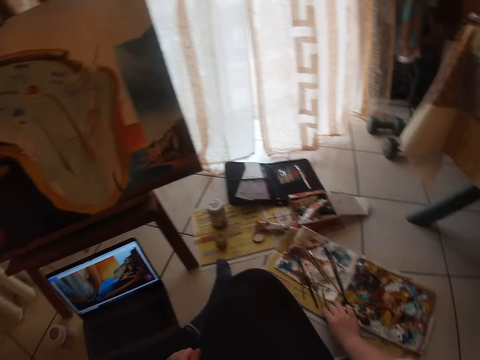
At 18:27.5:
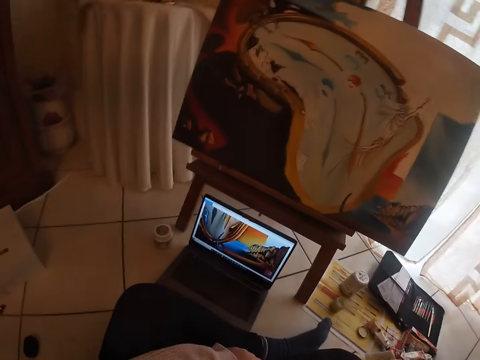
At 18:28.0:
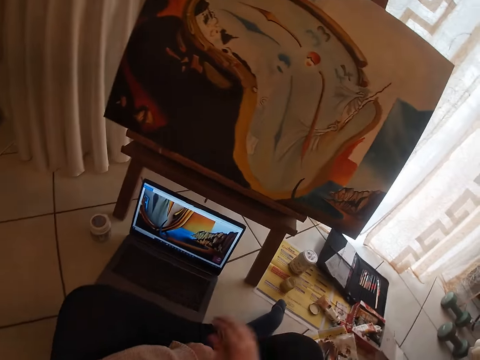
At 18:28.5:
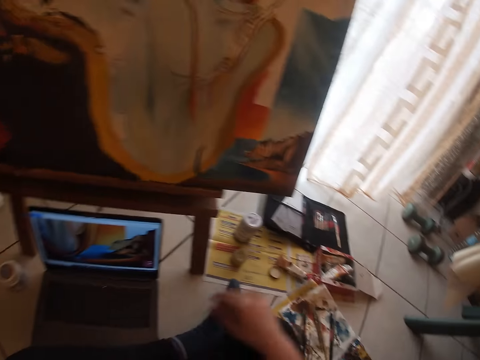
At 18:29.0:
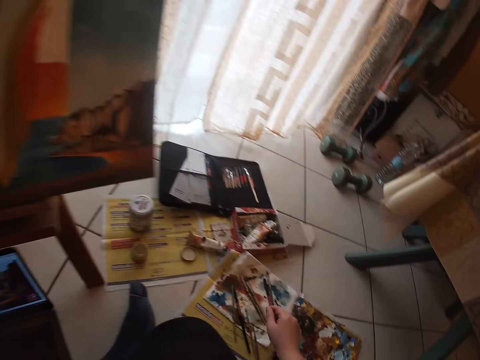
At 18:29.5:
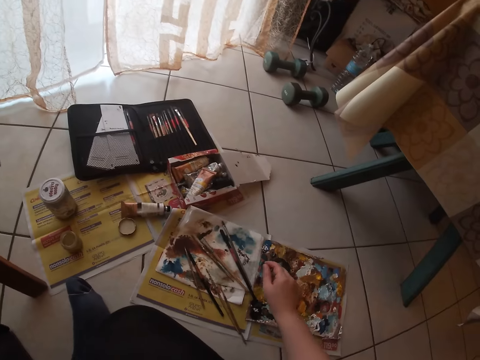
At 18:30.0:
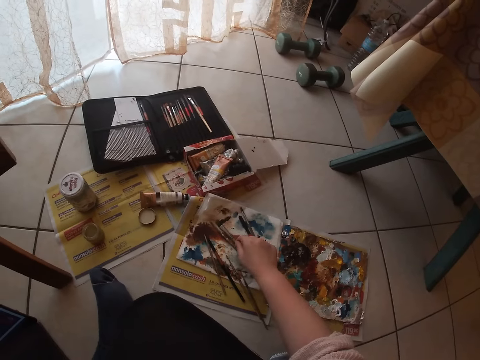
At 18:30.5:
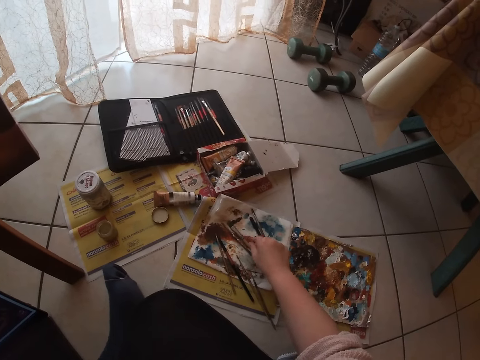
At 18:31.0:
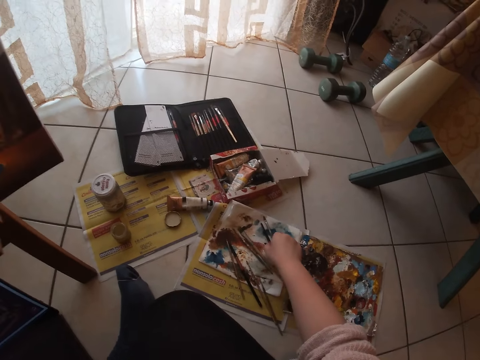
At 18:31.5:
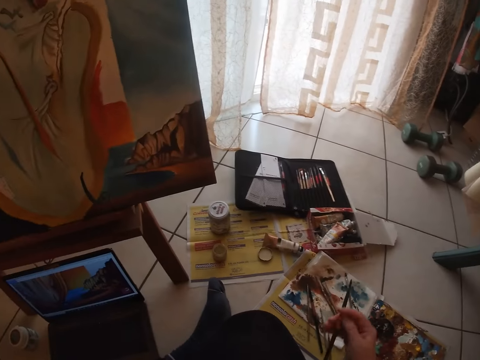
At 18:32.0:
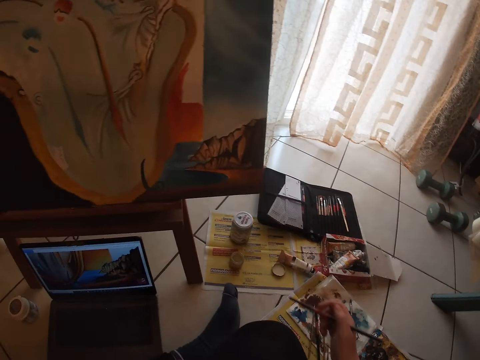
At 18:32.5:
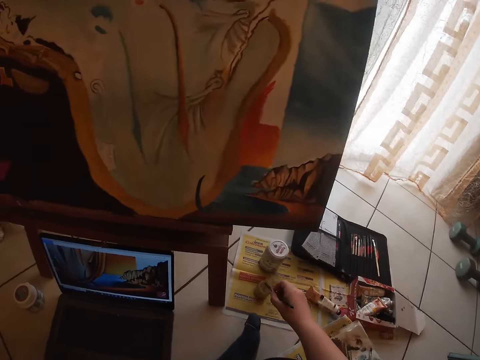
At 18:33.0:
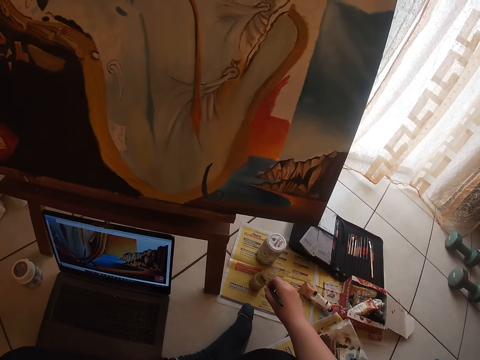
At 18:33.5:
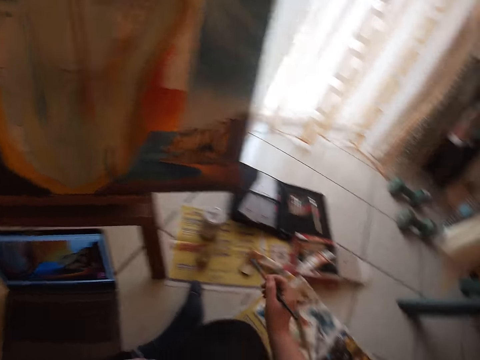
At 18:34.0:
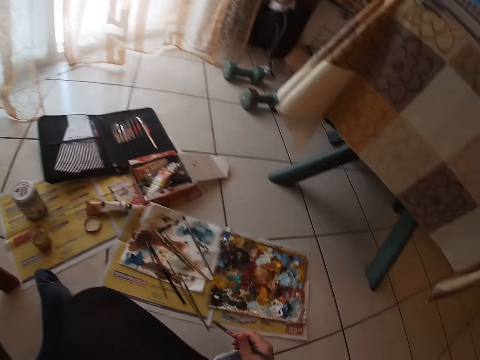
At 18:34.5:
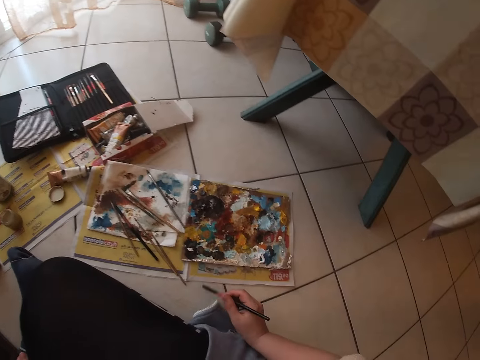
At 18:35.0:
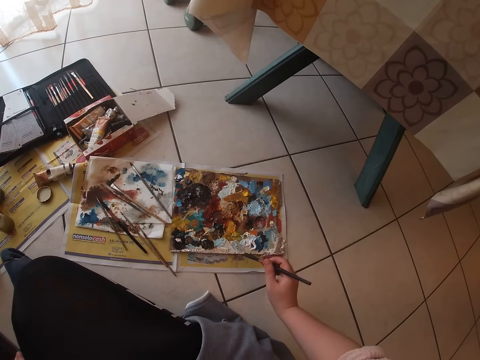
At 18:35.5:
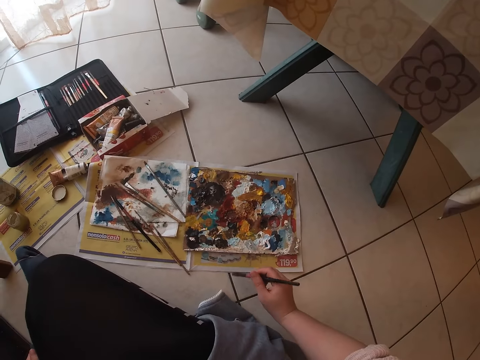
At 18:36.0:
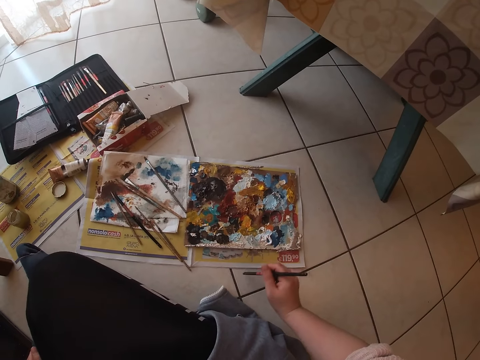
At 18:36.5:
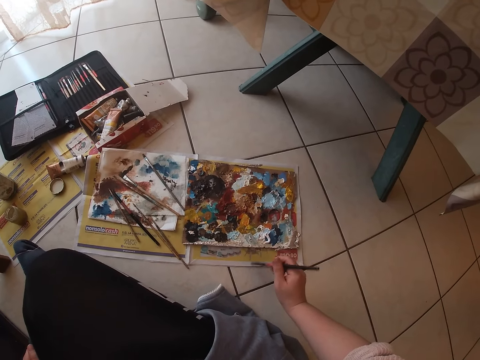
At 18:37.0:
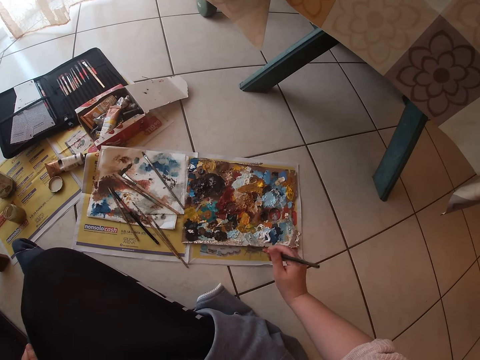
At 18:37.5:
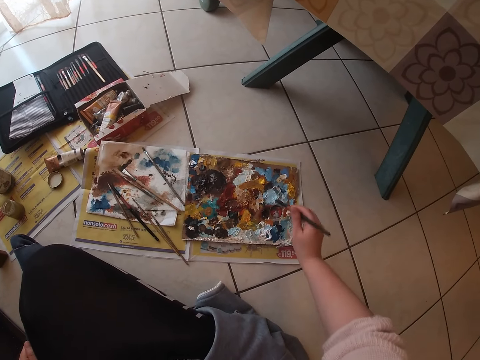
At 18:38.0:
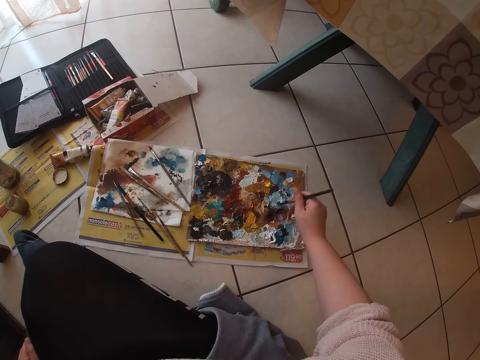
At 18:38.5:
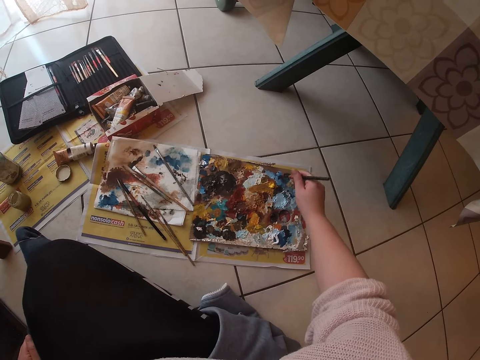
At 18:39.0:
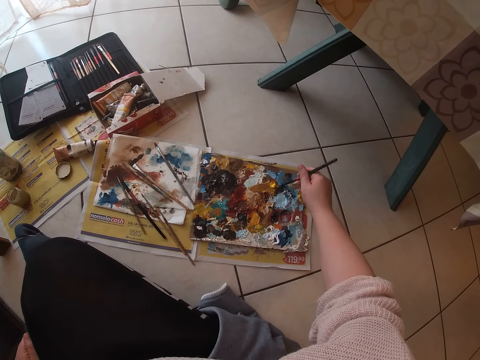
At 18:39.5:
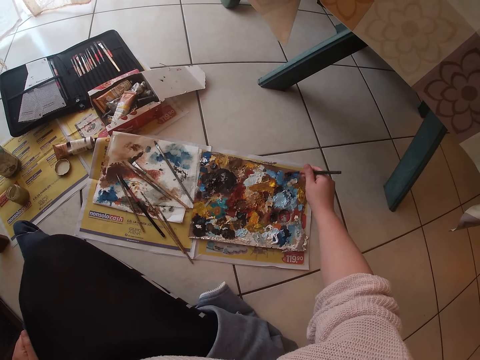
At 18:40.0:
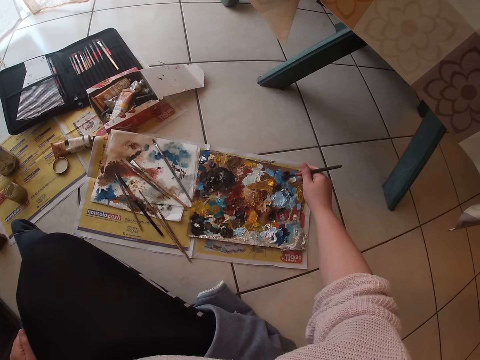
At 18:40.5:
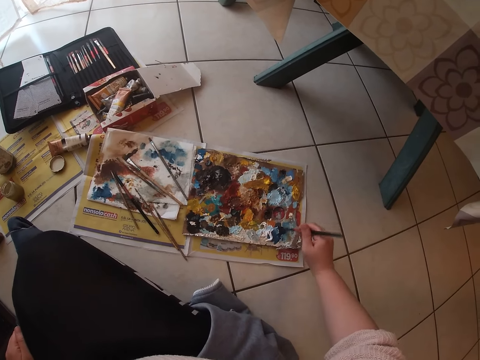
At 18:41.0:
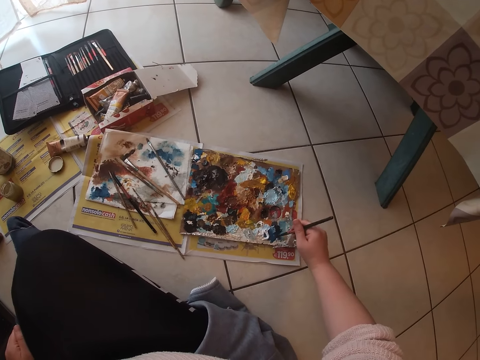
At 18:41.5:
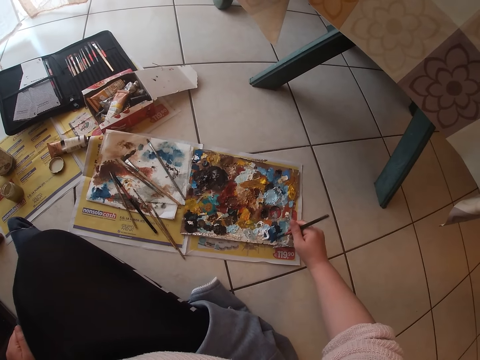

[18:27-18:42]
The camera wearer drops the sable brush on the floor. They pick up a flat brush on the floor. They dip the flat brush into the container of water. They dab paint on the palettes with the flat brush.

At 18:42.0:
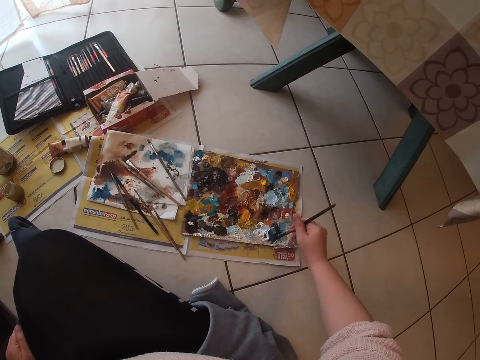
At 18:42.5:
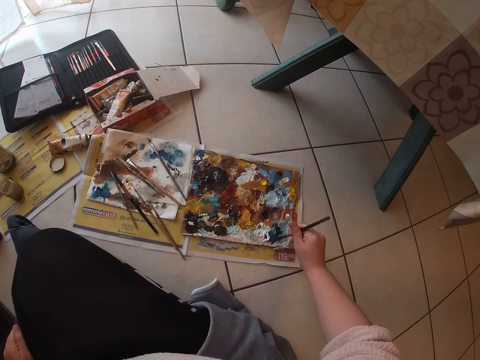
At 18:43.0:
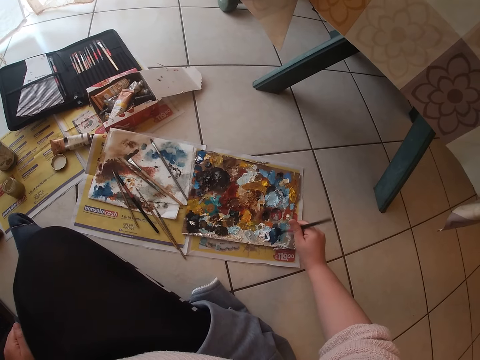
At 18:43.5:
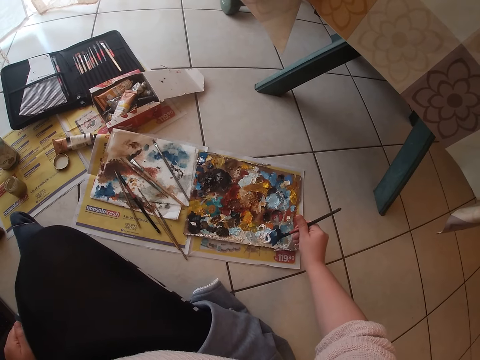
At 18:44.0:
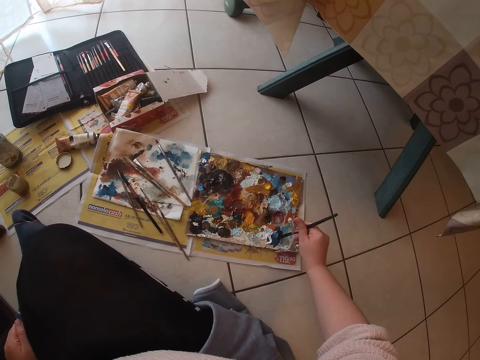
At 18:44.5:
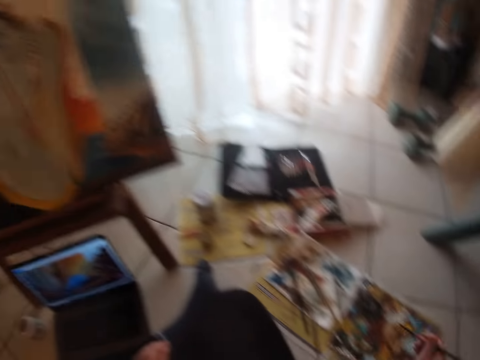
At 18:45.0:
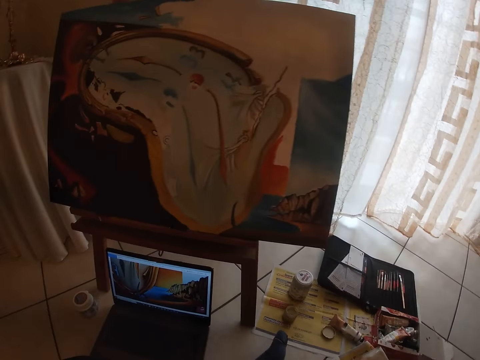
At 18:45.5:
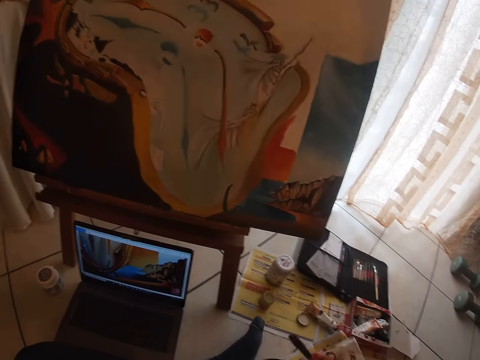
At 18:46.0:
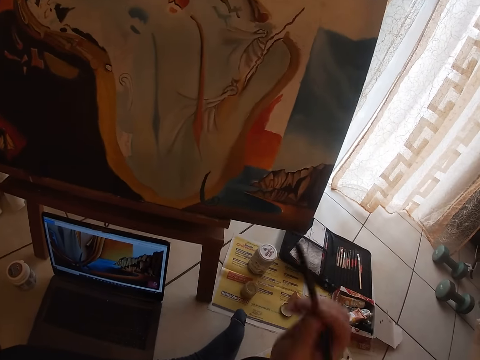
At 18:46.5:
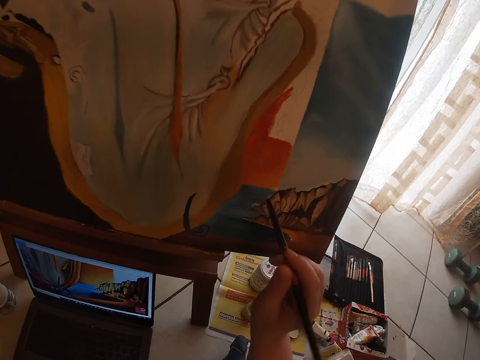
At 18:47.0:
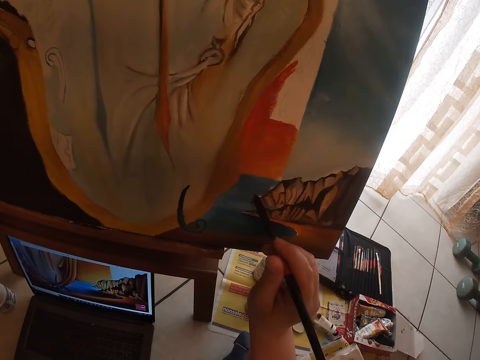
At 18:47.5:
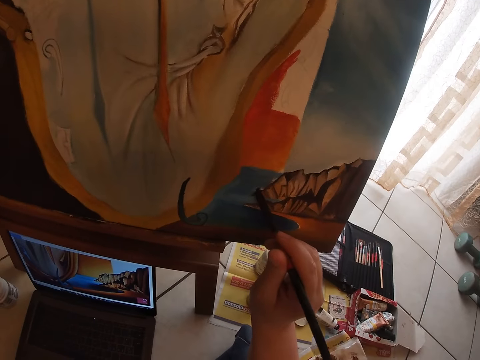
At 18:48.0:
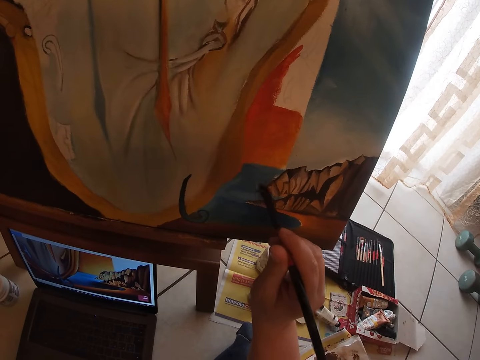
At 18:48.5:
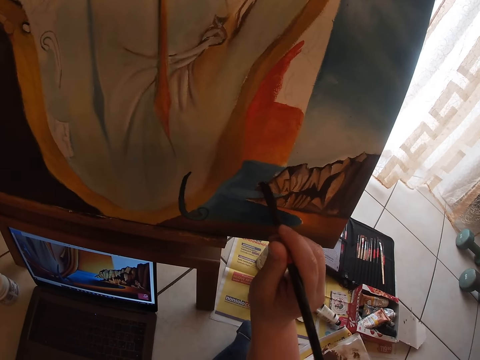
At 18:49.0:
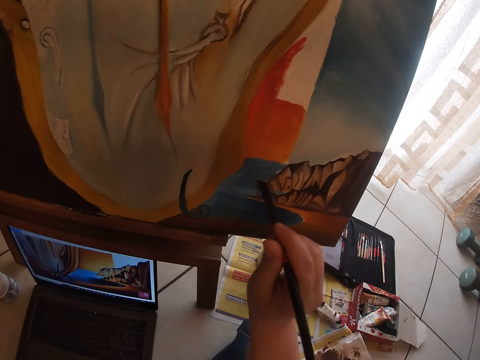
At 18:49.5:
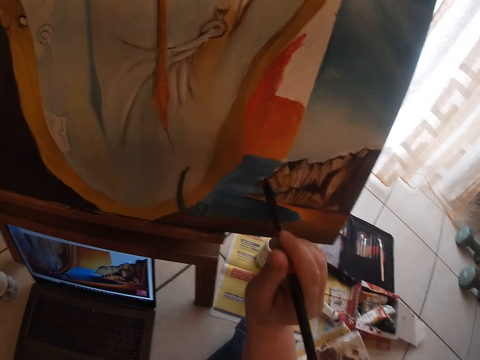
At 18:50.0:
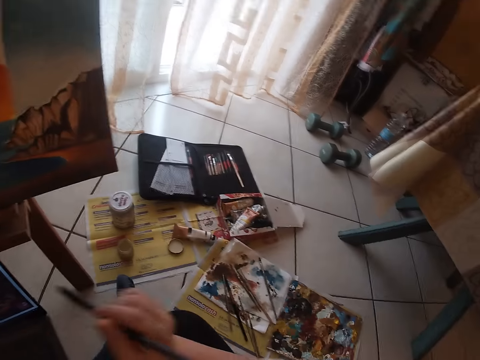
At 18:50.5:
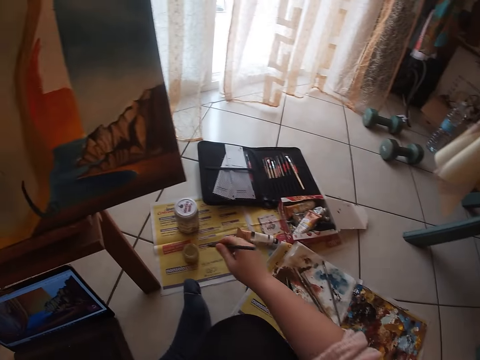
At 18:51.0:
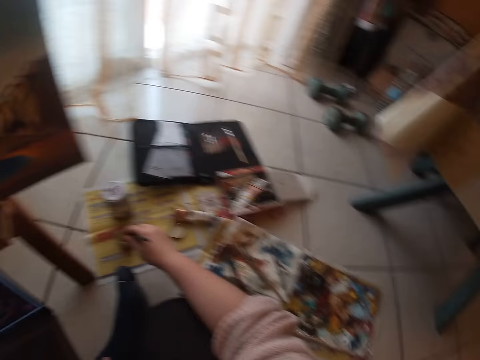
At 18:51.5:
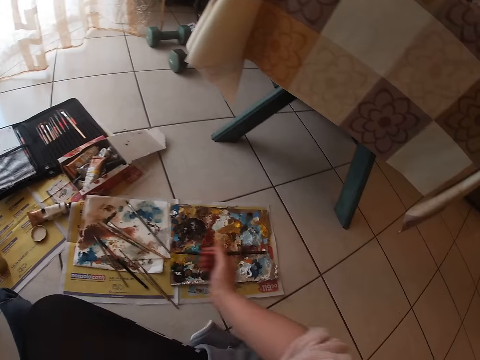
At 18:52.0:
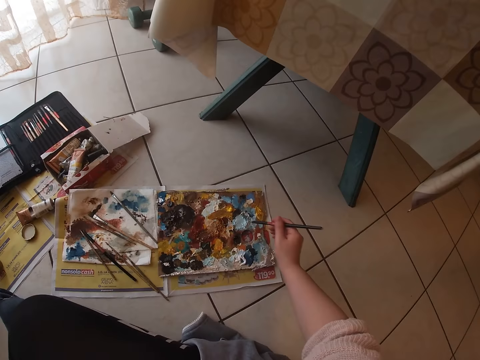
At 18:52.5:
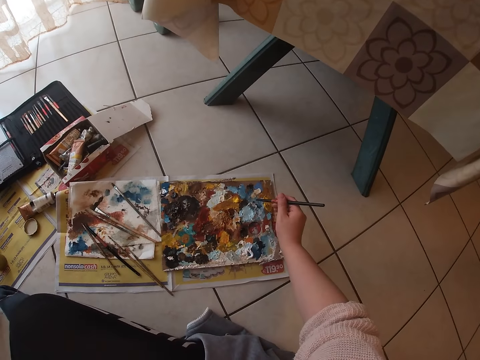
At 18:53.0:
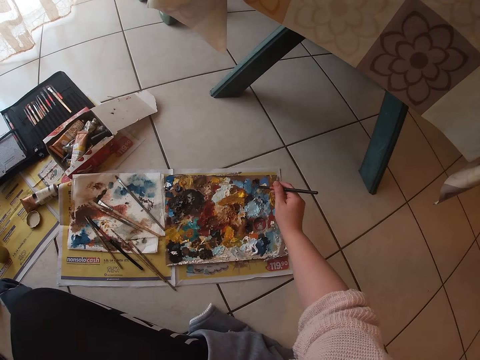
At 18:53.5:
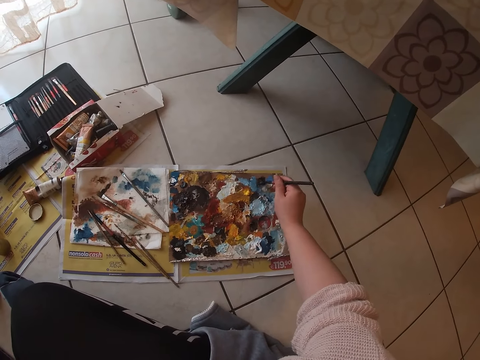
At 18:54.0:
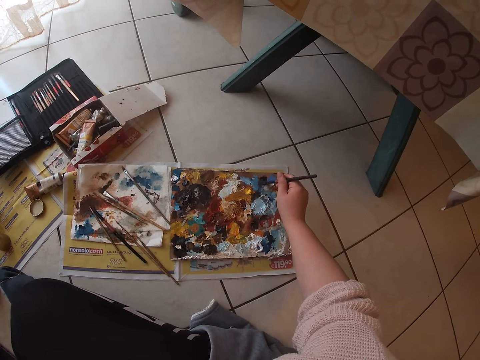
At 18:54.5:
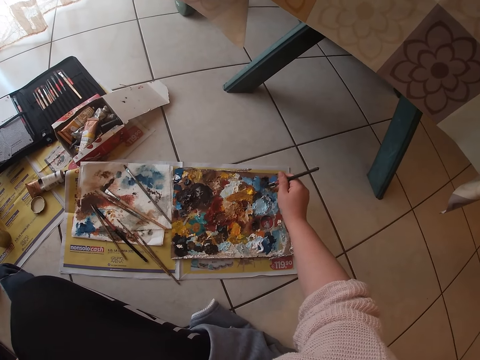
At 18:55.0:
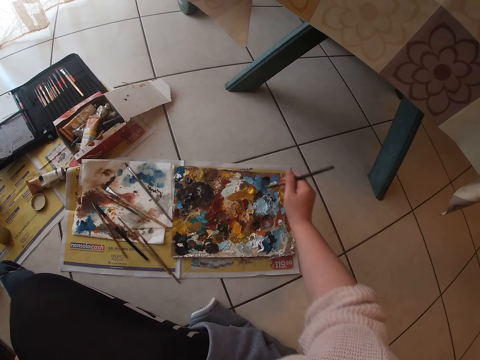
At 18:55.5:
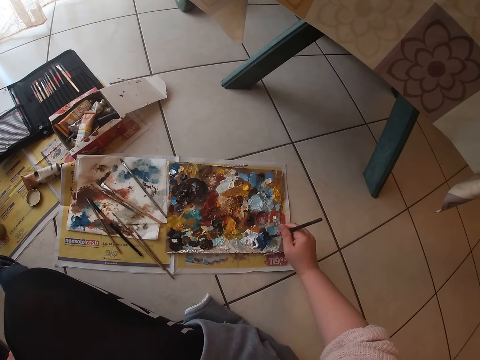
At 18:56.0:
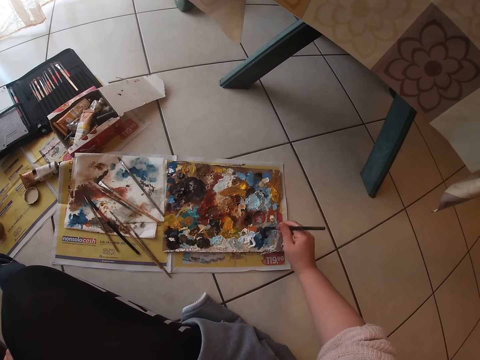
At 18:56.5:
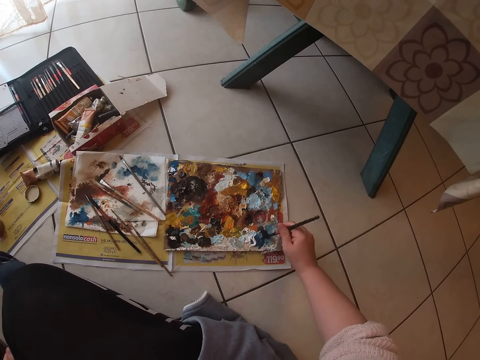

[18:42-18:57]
The camera wearer paints the drawing on the canvas with the brush. They stop painting. They dip the flat brush into the container of water. They dab paint on the palettes with the flat brush.
